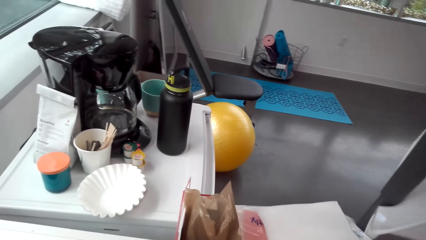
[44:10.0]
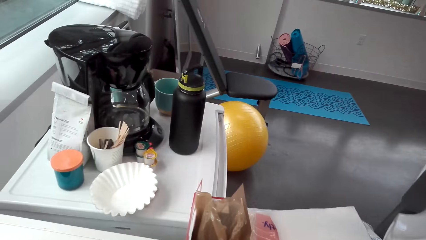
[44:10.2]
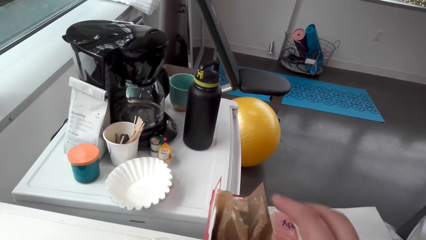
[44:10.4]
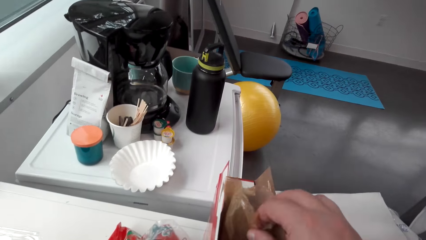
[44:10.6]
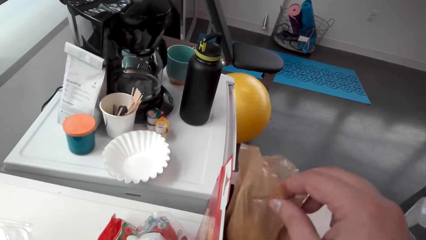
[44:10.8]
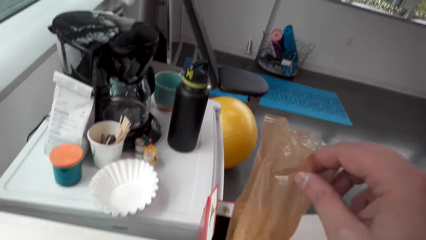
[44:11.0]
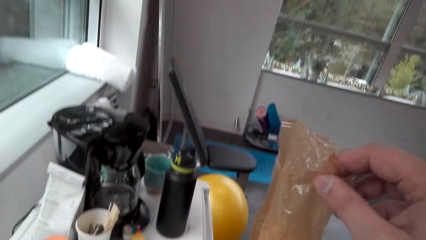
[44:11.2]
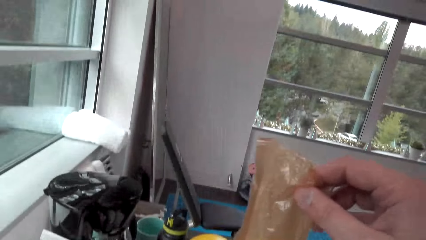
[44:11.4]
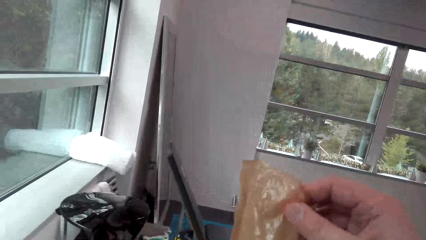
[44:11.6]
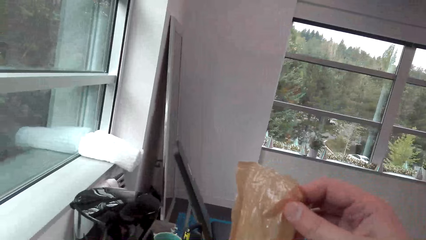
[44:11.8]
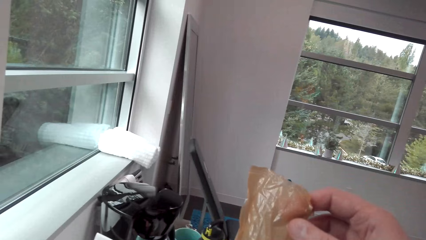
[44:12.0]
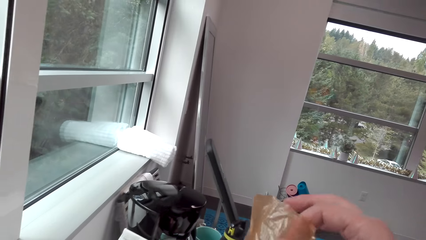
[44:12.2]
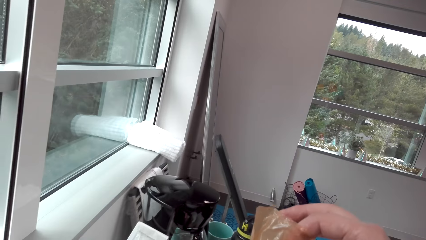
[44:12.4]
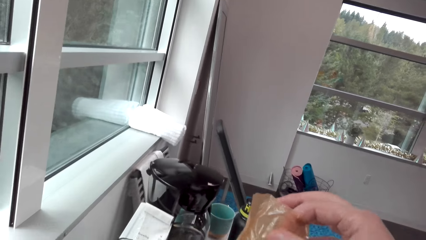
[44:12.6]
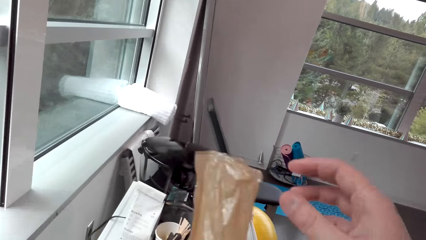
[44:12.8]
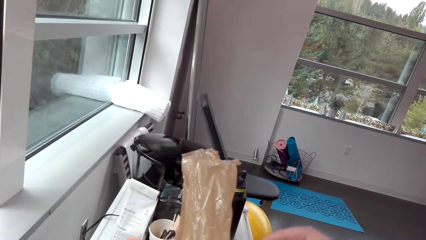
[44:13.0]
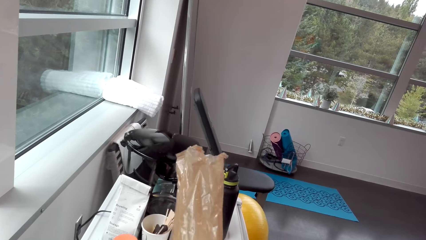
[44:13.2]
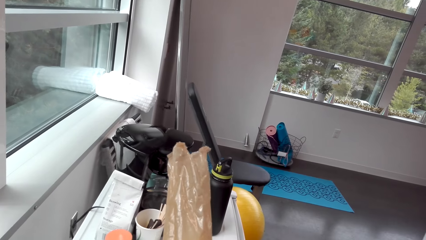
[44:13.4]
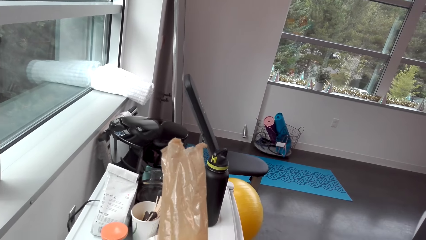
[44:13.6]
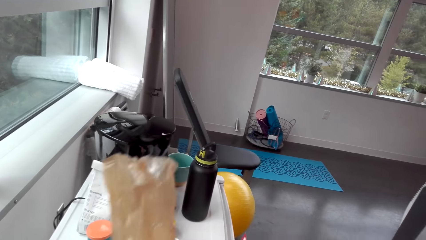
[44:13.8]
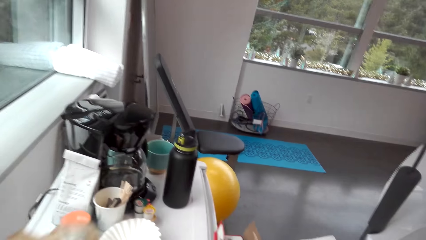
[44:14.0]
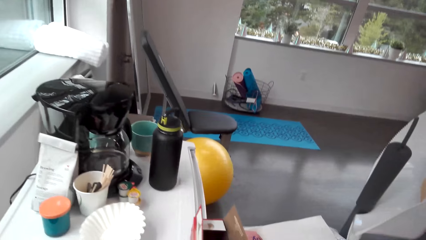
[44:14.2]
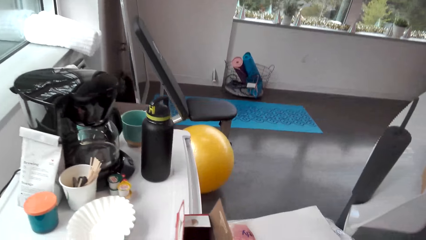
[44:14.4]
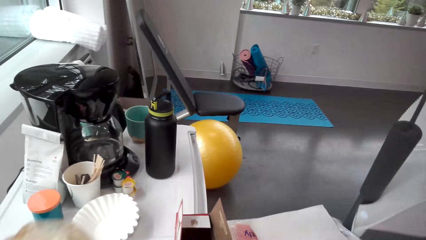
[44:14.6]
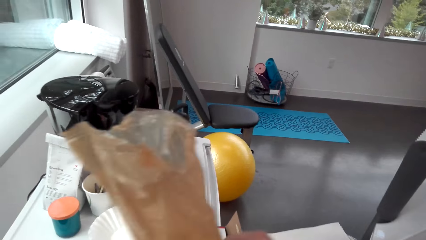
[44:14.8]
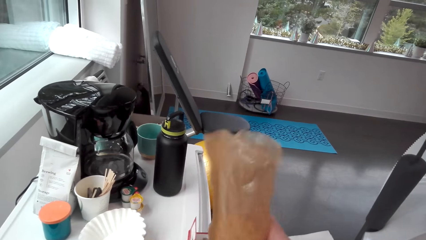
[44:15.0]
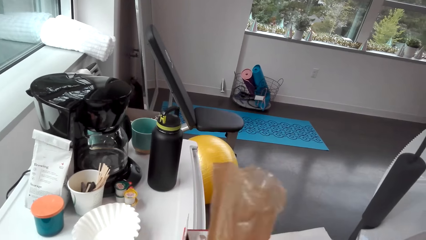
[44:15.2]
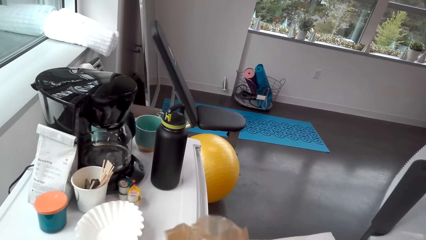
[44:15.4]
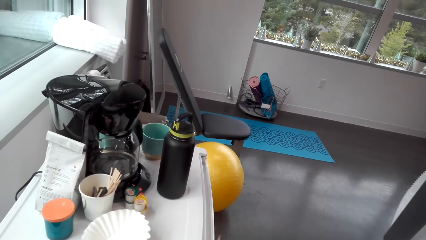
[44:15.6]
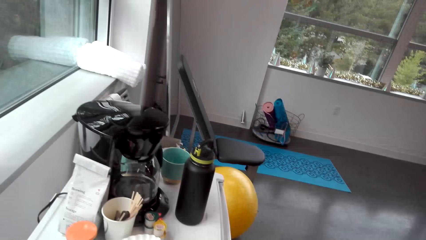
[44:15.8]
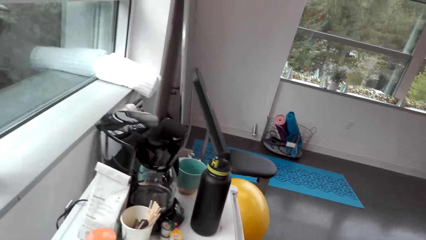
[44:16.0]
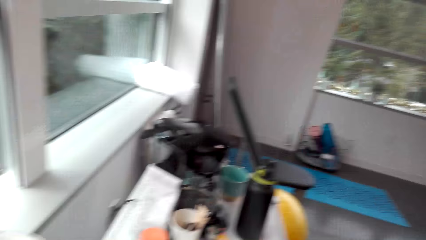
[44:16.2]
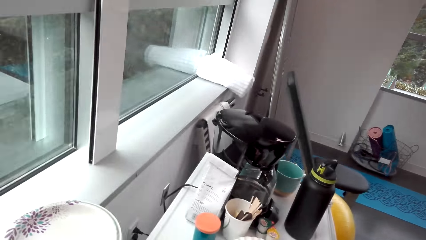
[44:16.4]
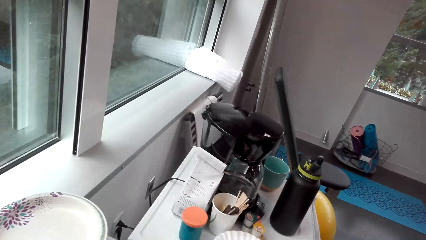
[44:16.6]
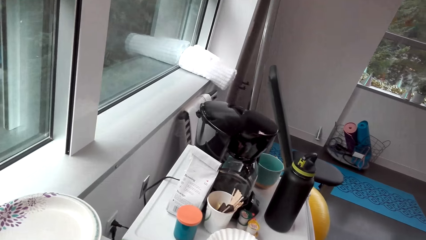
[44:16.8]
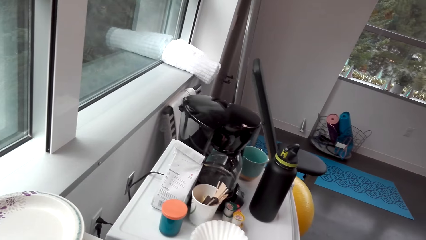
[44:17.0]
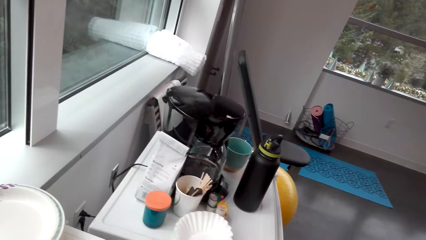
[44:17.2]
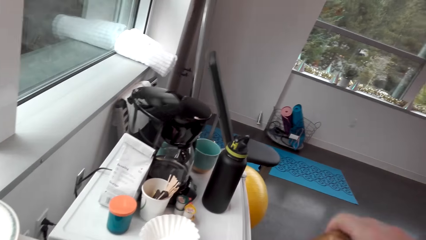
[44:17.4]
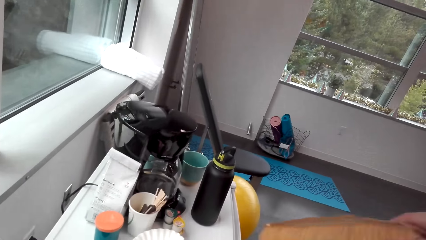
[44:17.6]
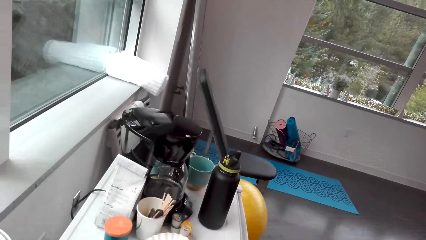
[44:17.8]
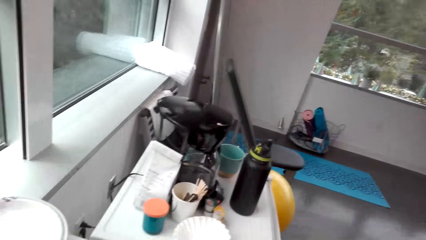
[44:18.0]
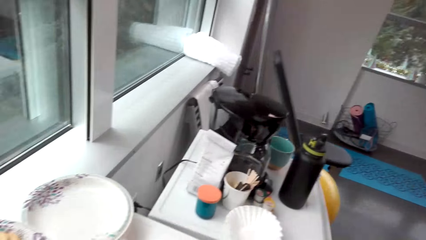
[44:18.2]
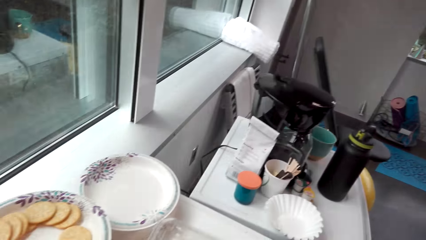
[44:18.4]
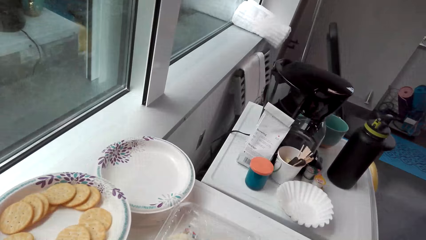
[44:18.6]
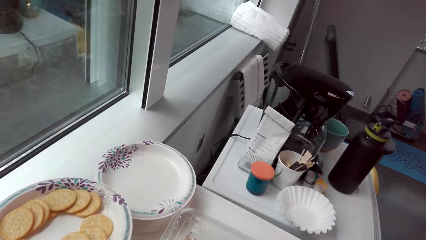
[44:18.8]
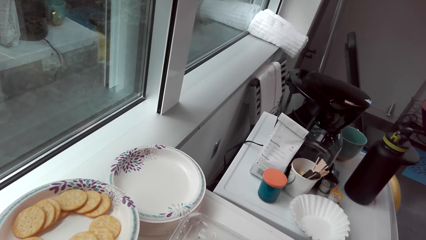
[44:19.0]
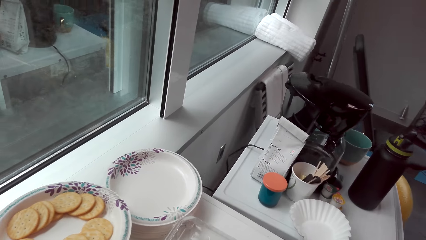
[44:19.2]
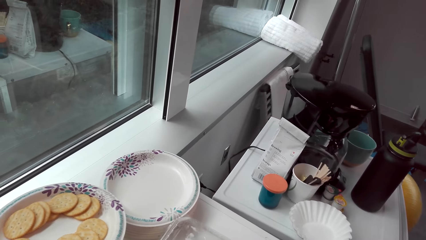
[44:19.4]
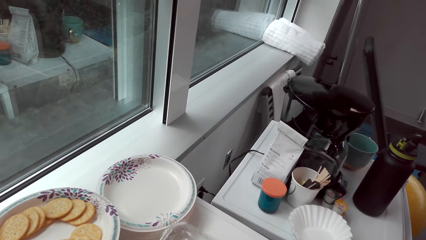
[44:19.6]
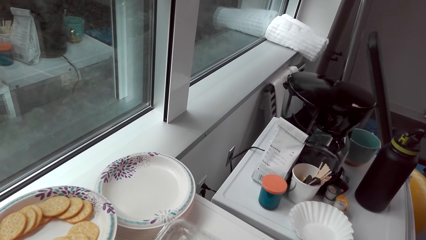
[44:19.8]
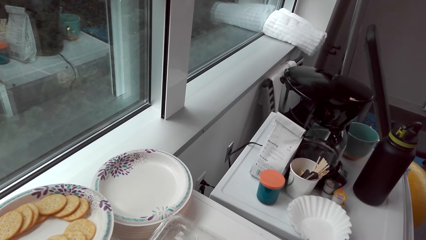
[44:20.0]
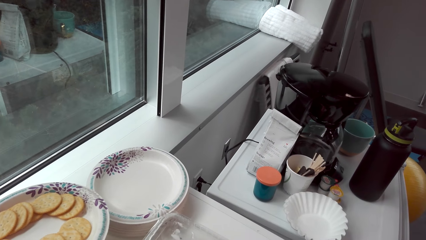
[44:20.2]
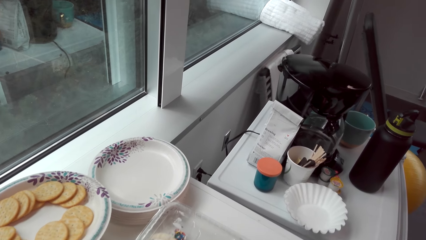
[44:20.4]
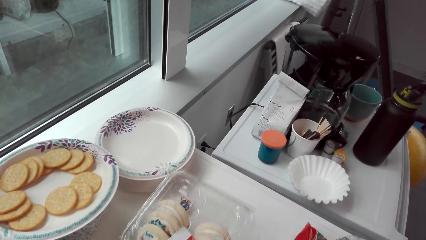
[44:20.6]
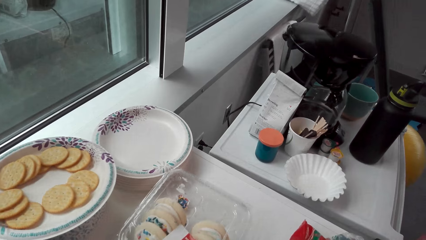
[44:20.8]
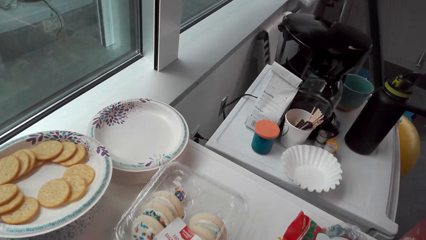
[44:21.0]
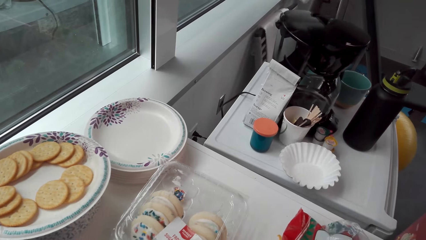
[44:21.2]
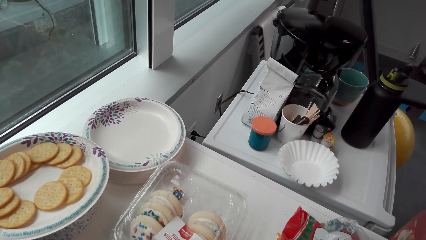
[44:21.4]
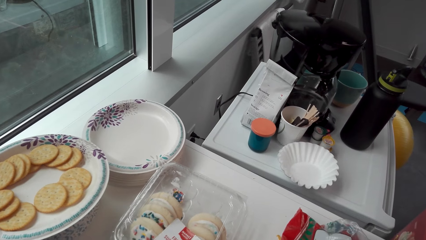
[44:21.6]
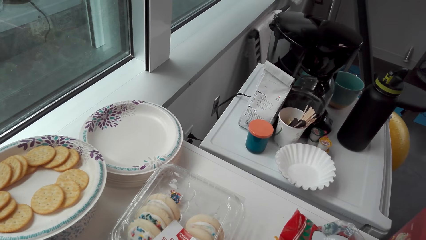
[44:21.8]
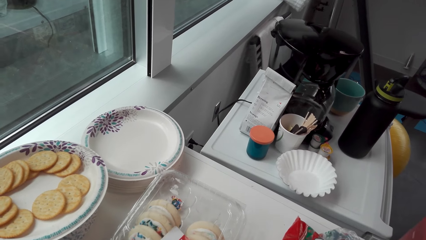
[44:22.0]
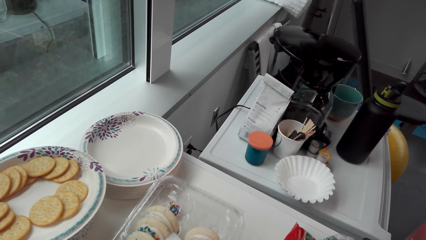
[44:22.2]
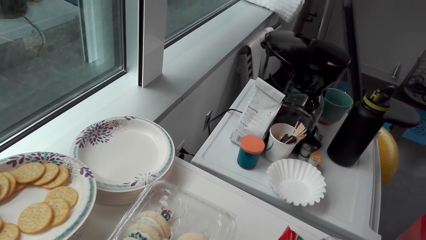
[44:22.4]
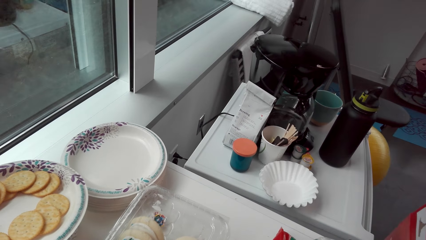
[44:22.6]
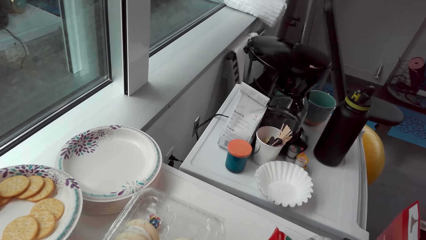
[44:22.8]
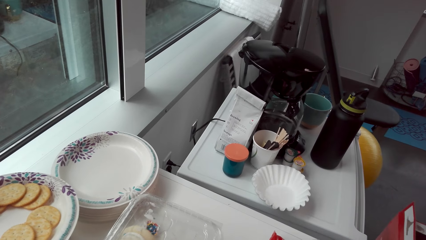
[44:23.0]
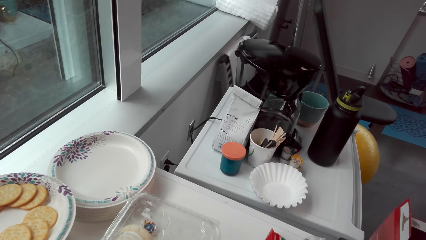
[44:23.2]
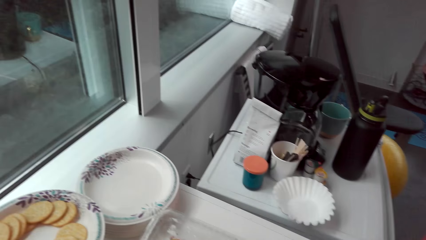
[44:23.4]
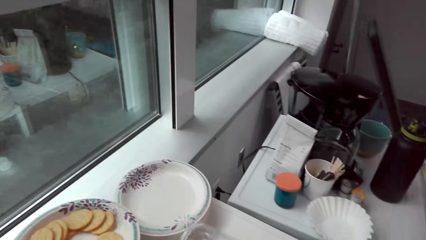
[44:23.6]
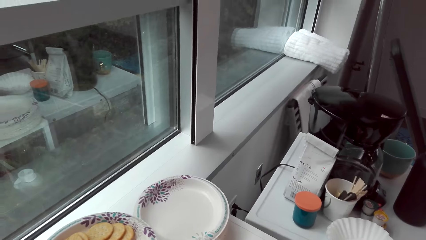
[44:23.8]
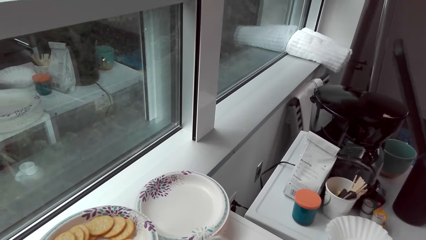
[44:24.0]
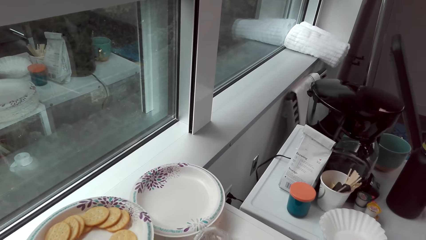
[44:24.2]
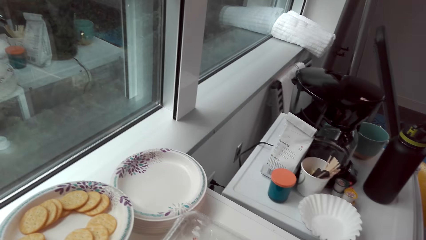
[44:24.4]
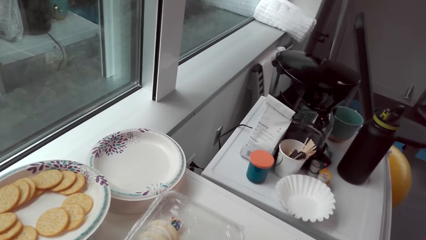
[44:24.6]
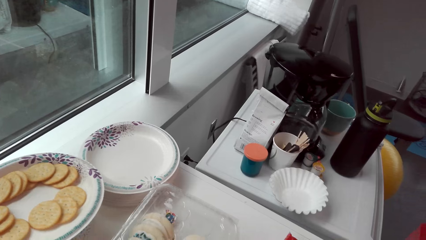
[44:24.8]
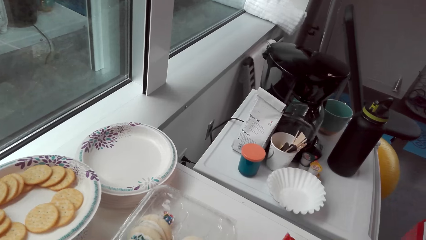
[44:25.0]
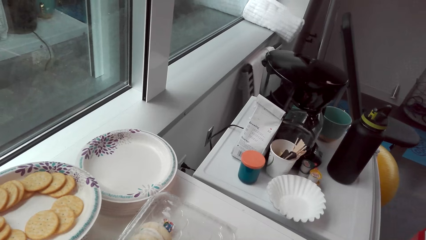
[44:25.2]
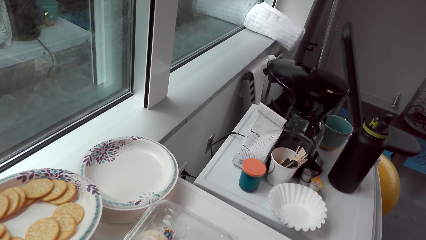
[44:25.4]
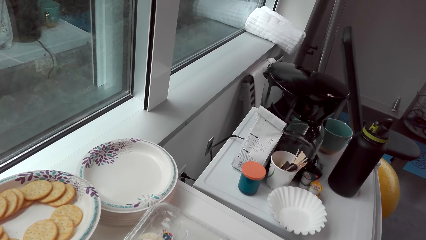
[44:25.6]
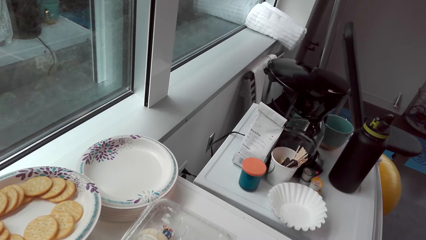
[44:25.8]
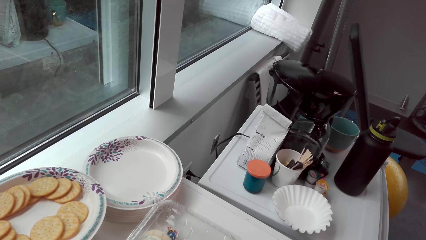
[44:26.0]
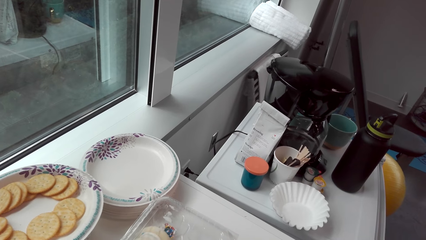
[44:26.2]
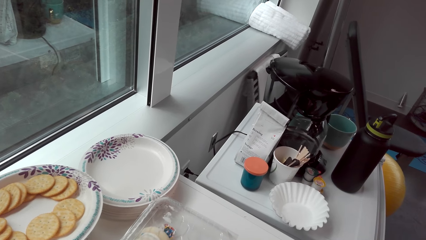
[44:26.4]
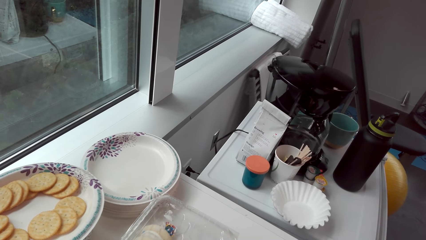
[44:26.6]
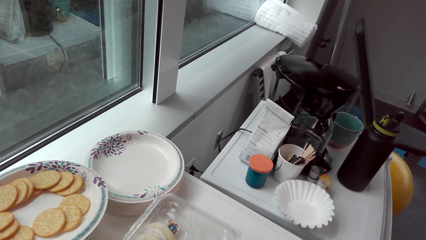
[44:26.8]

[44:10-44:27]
The camera wearer takes a paper. They touch the paper. They look around.
